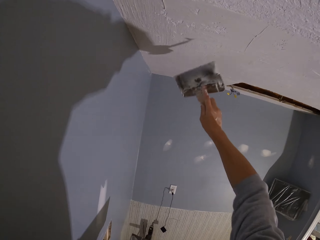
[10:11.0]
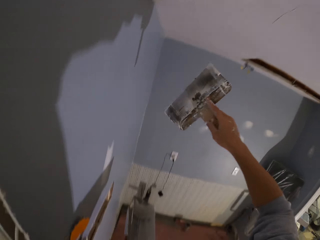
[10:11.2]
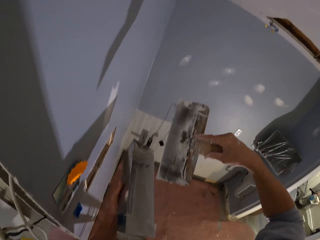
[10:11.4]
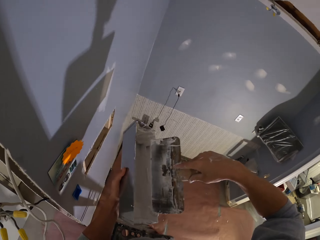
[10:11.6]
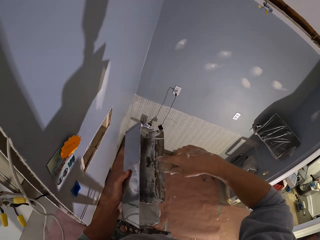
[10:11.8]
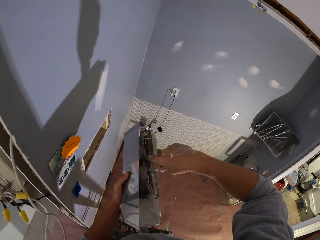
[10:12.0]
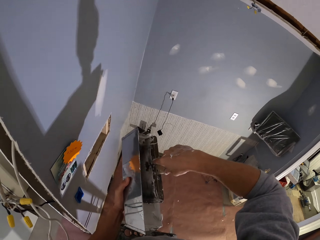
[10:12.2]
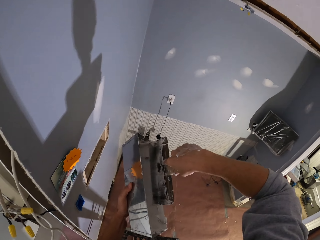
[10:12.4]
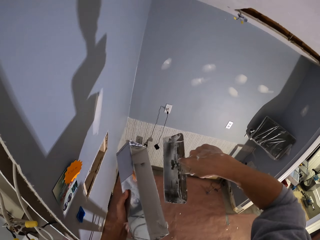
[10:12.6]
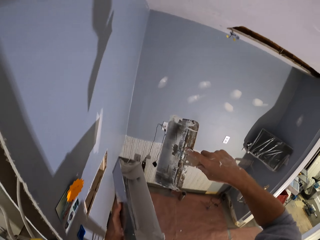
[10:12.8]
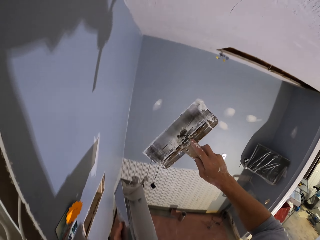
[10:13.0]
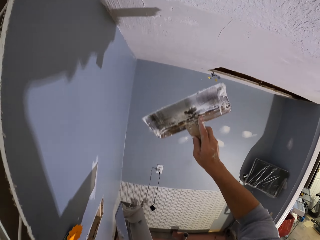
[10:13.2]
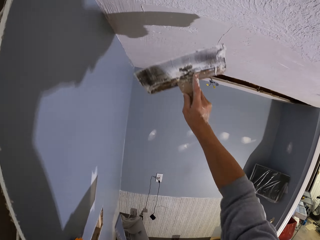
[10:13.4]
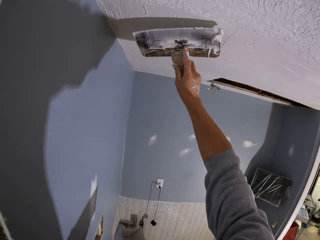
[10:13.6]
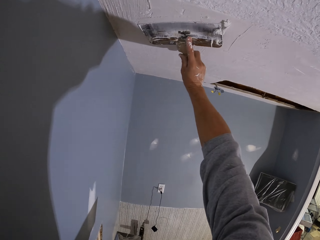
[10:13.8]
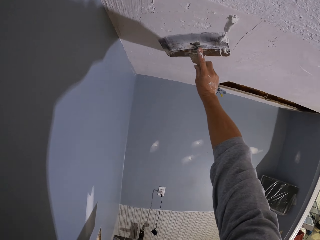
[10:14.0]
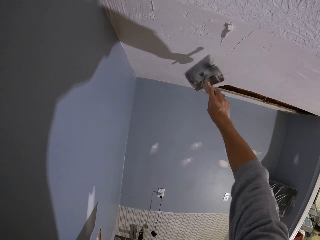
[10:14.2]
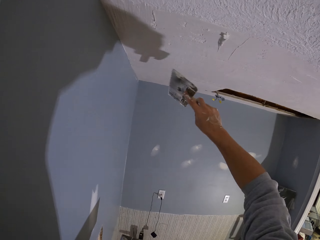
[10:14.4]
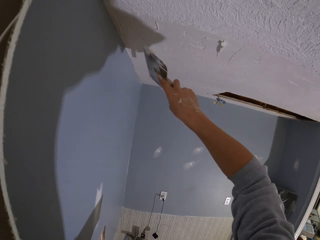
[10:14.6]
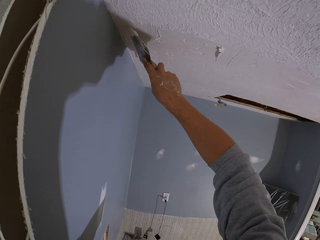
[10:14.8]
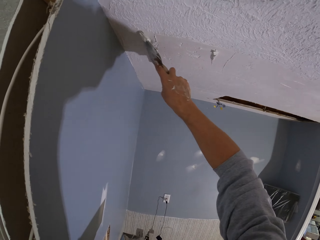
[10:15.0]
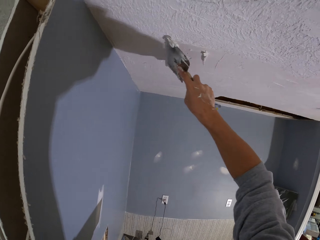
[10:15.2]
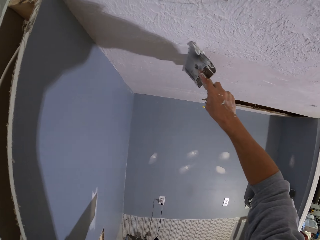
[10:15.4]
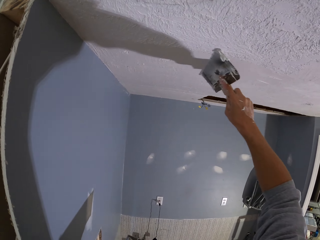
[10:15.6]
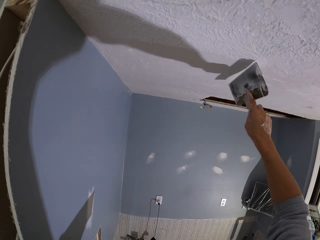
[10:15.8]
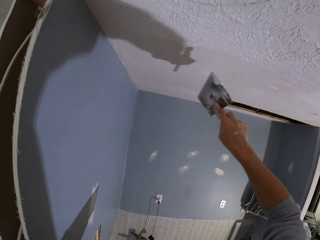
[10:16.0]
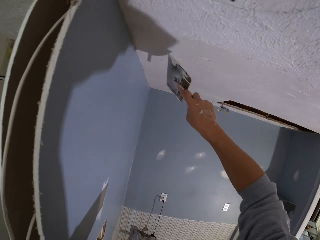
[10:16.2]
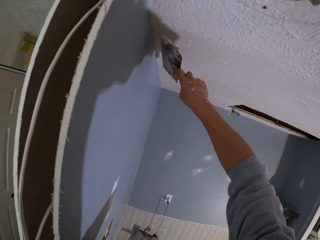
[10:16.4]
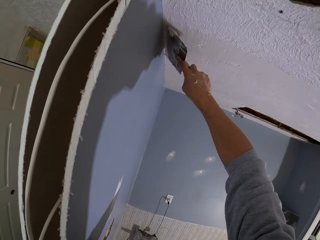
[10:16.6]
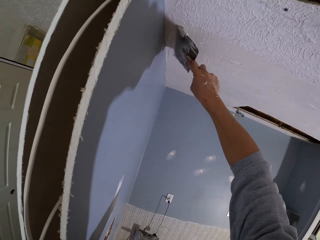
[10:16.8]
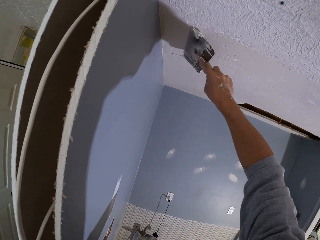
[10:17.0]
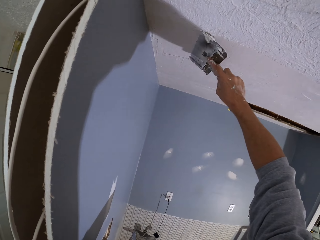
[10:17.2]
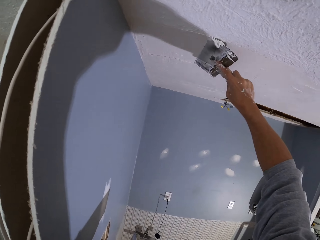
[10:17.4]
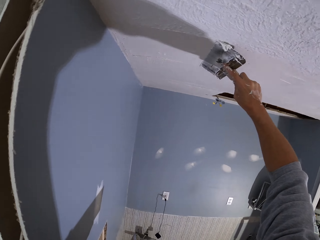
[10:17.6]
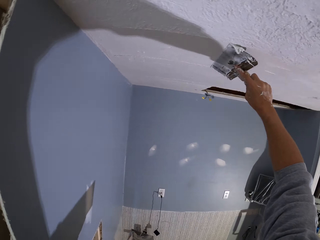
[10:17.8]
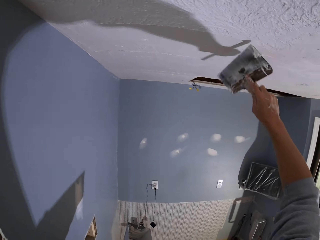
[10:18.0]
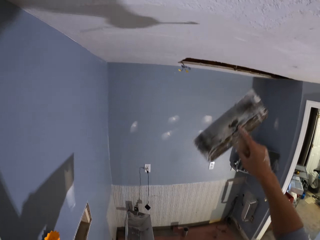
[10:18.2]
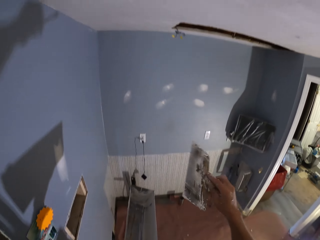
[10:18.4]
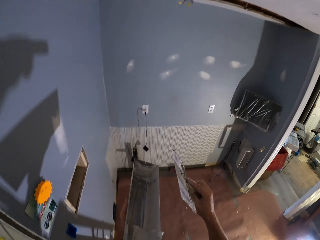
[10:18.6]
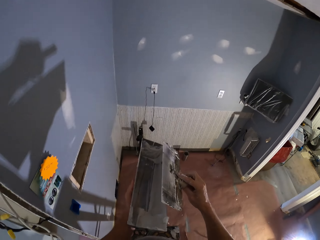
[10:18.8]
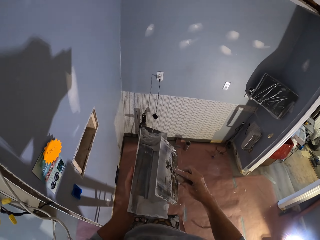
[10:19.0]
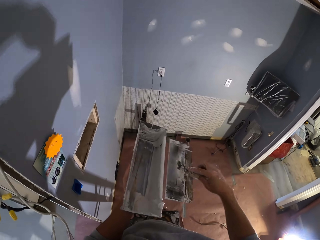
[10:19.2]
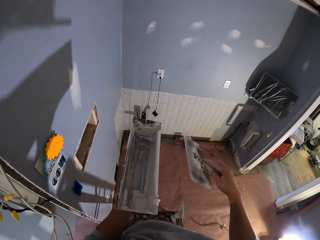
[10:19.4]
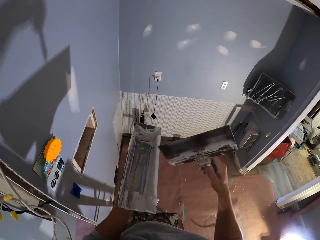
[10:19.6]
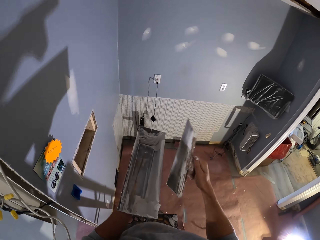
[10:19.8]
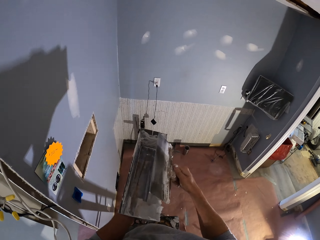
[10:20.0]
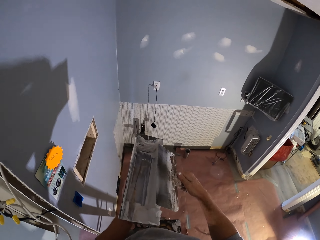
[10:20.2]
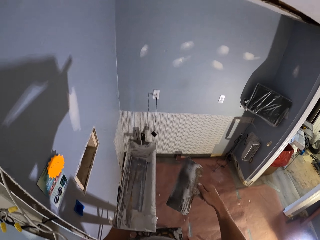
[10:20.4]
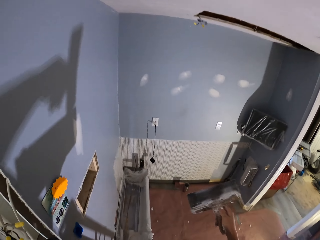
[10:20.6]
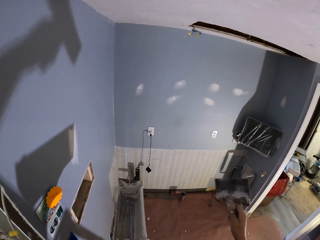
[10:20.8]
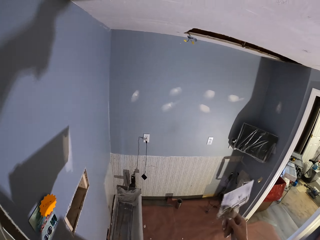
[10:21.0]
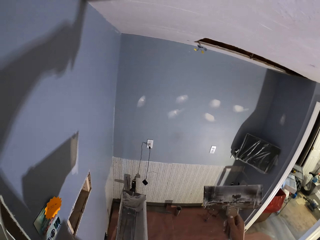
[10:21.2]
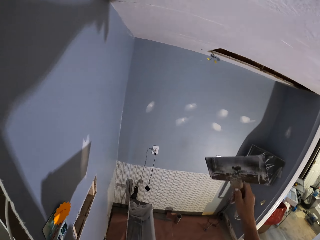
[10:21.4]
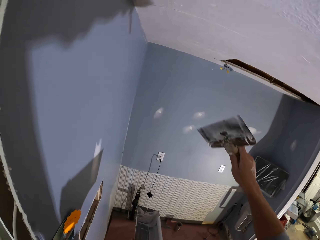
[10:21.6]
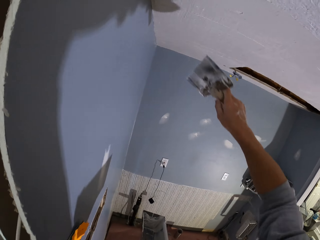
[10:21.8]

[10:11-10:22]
The camera wearer dips the paint brush in the paint can. They apply the paint on the ceiling or wall. They rub the paint brush on the paint can.

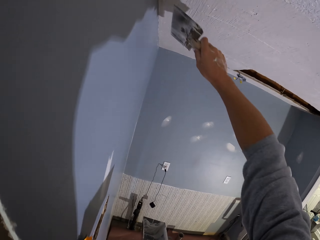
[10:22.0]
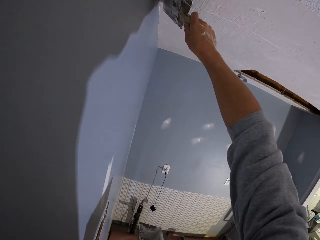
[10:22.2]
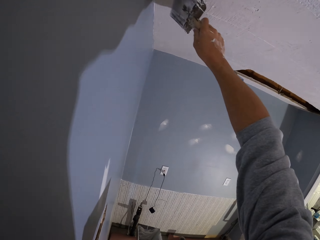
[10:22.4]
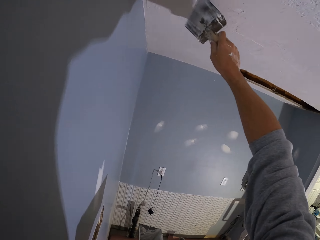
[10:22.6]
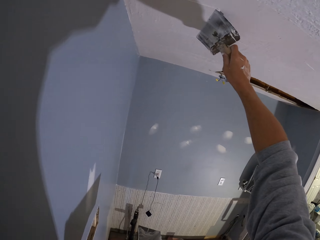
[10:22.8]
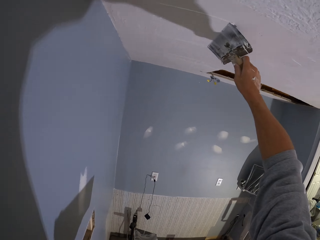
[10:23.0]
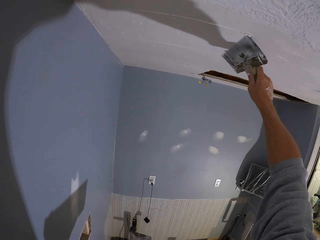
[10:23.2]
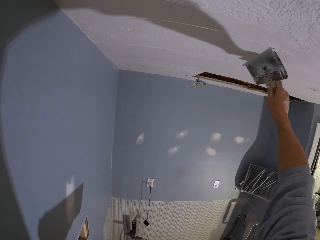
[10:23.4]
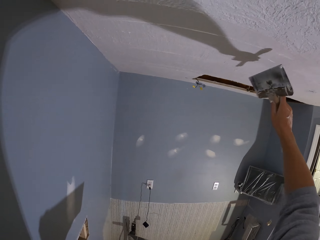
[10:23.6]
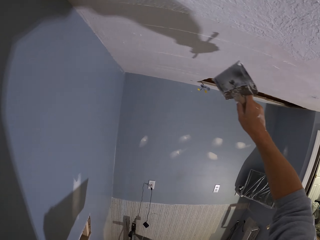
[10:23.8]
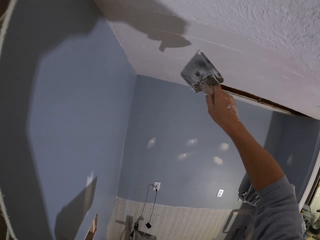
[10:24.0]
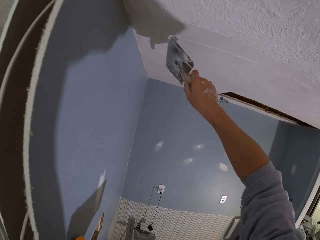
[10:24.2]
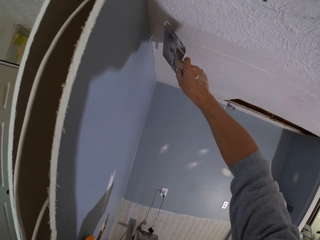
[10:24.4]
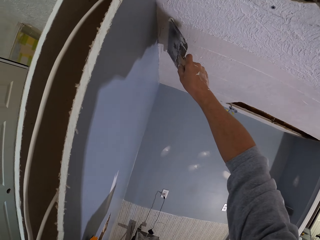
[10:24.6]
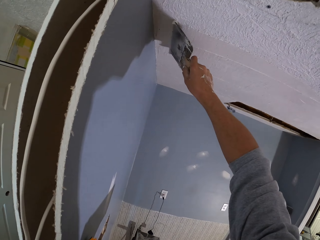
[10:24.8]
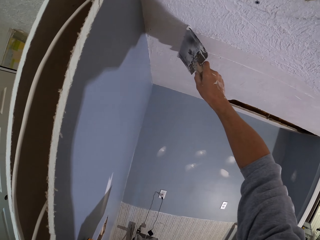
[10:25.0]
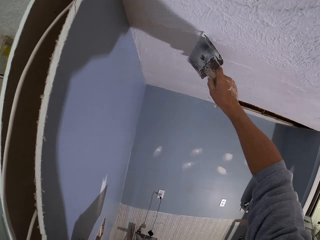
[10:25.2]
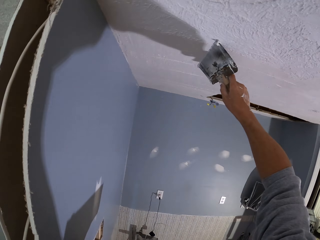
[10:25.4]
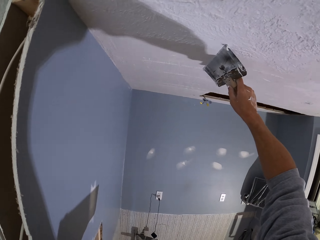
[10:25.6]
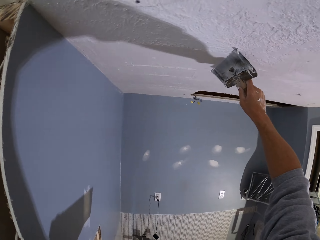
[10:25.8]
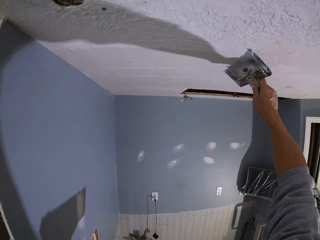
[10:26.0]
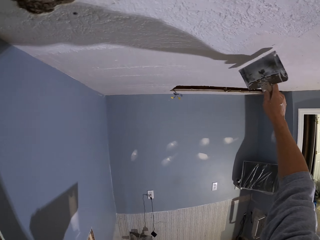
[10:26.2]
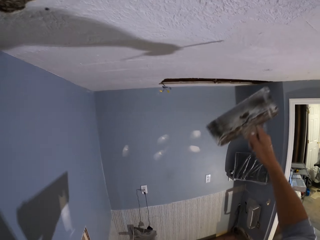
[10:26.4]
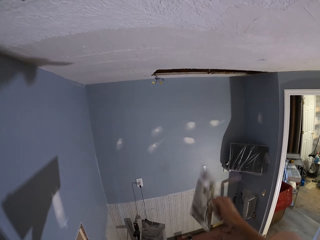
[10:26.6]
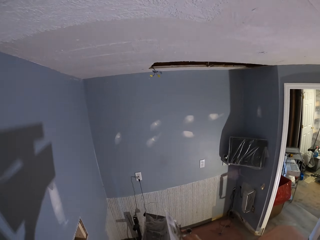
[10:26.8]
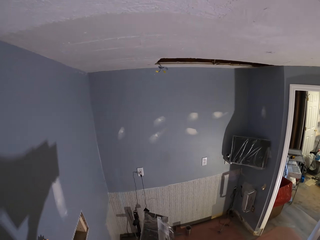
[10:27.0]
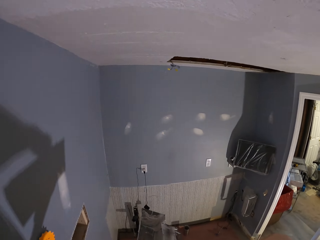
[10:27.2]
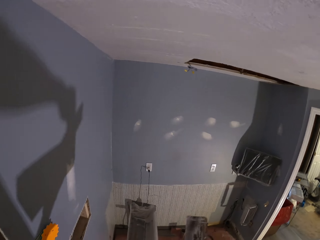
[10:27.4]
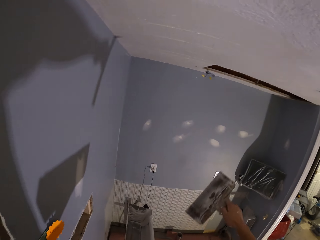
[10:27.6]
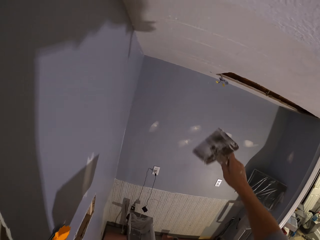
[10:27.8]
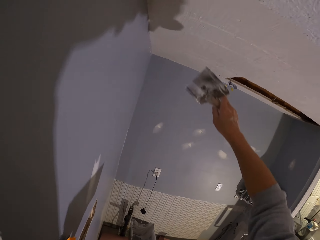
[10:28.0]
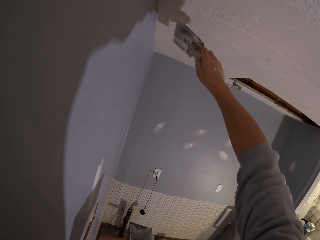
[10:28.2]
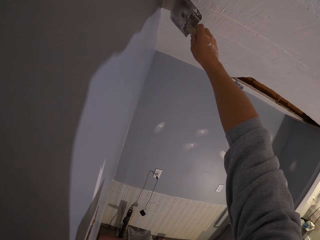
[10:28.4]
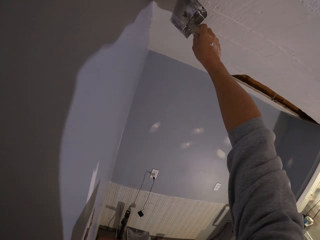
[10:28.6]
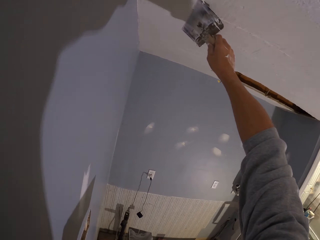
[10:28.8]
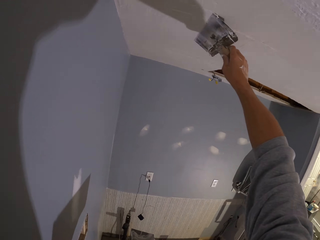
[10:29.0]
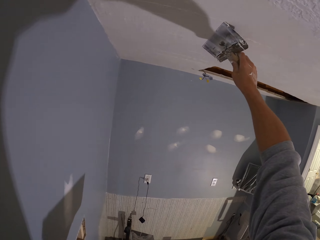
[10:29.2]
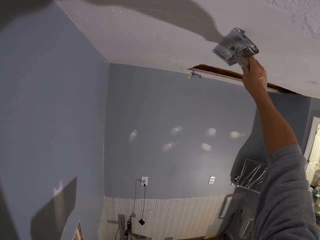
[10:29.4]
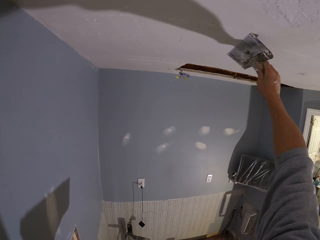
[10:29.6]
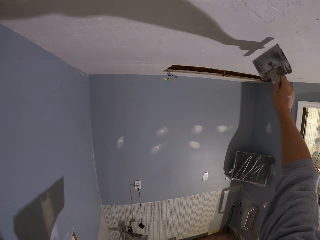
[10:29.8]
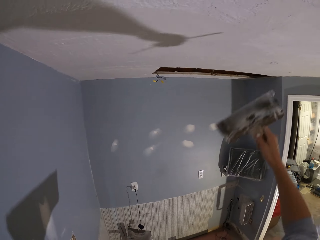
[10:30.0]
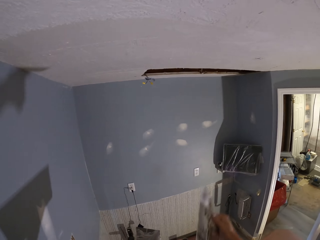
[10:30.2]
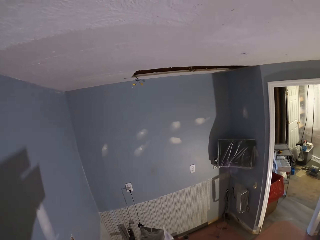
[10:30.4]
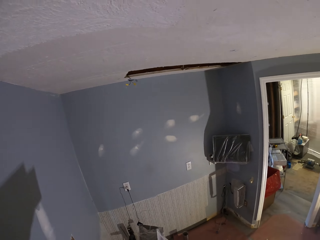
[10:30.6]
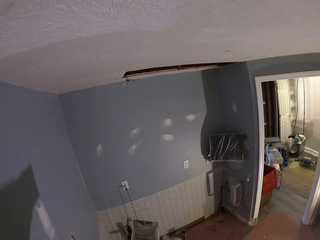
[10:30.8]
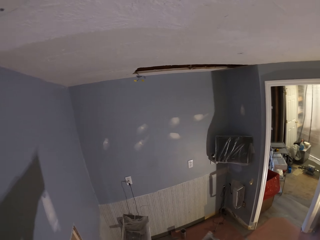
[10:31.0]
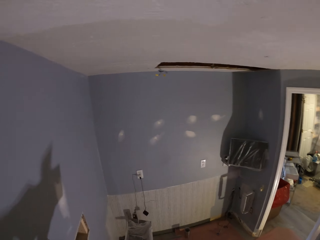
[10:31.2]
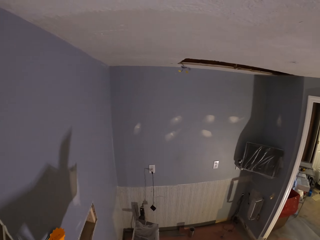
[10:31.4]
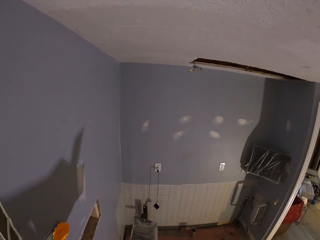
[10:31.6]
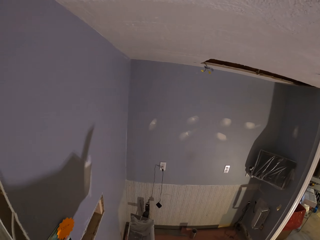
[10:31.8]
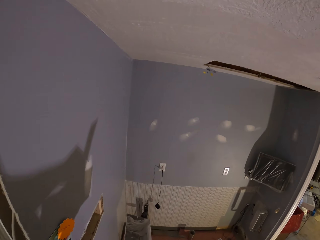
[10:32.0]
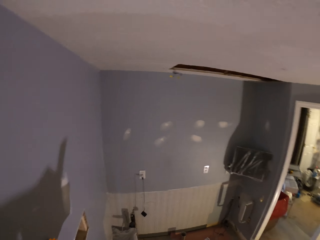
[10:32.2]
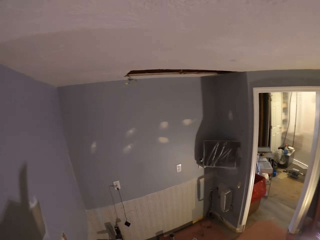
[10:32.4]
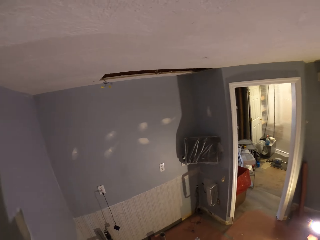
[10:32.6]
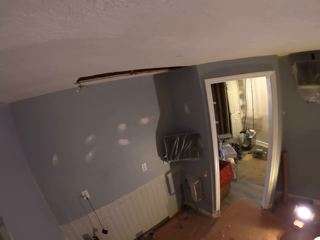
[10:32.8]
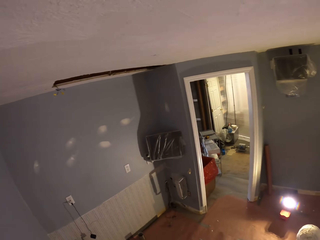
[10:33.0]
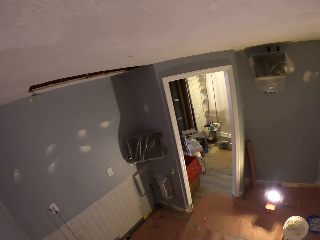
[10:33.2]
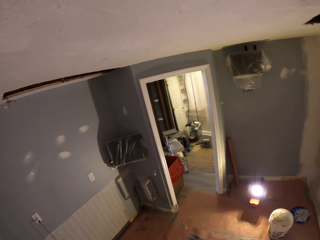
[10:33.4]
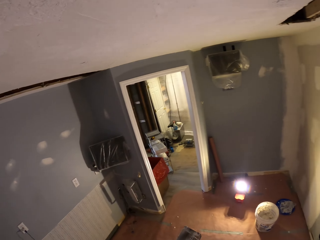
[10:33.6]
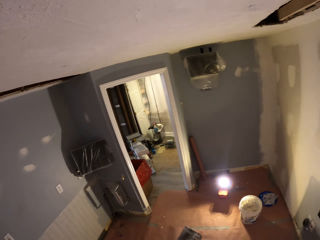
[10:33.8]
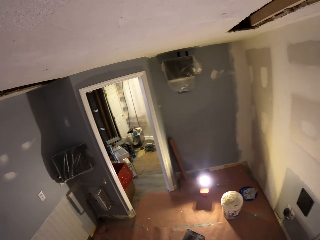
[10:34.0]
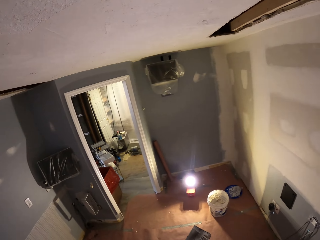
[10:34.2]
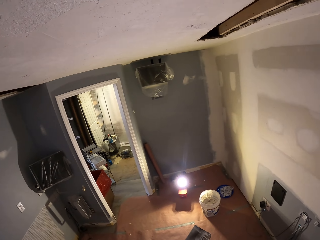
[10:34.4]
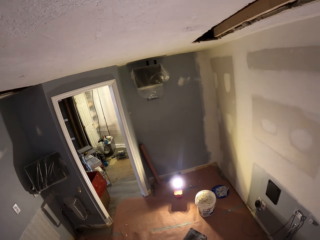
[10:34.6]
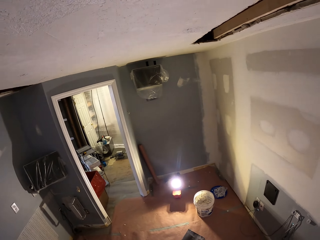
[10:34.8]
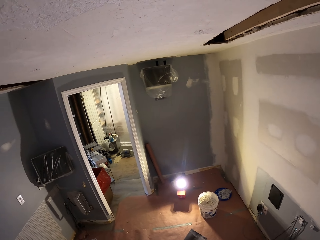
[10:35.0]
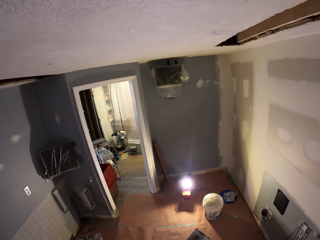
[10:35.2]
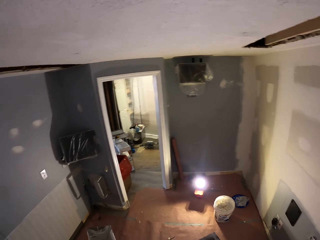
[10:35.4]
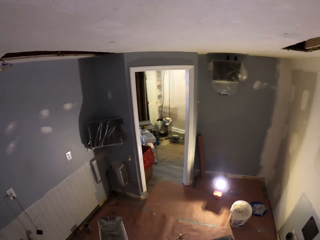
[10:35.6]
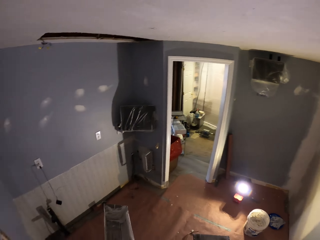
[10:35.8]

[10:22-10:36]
The camera wearer applies the paint on the ceiling or wall. They rub the paint brush on the paint can. They apply the paint on the ceiling. They rub the paint brush on the paint can. They look around the room.
